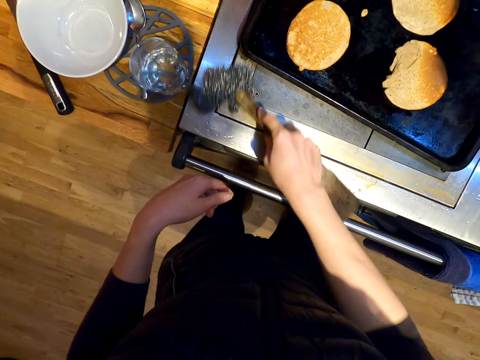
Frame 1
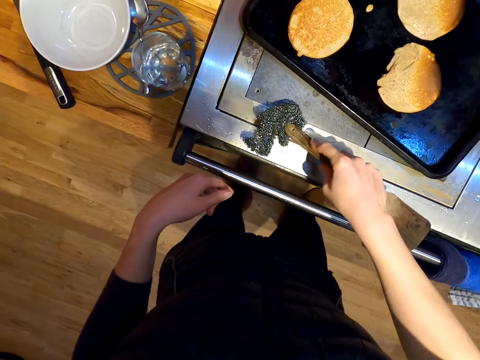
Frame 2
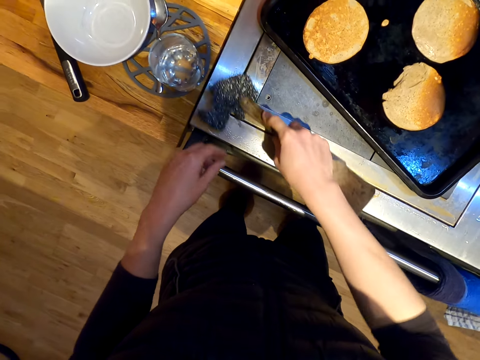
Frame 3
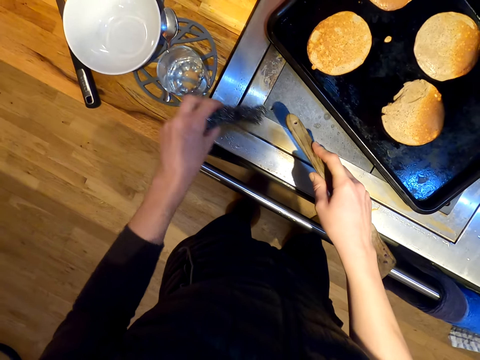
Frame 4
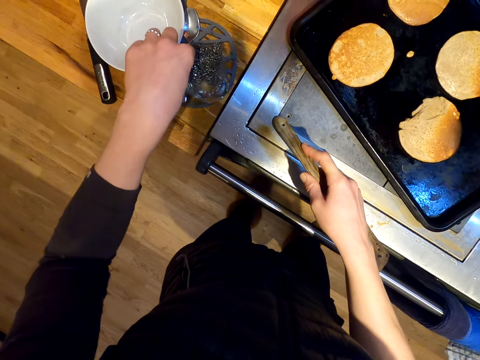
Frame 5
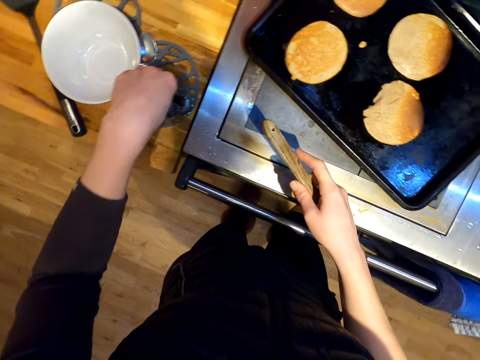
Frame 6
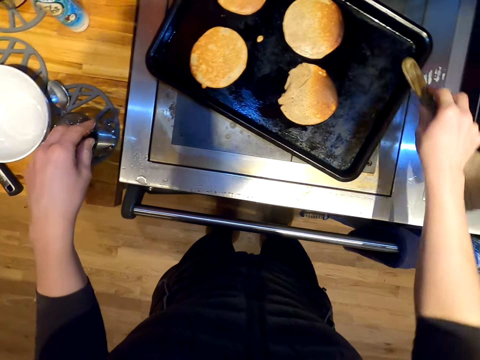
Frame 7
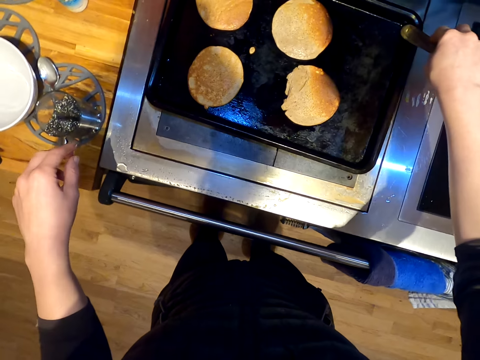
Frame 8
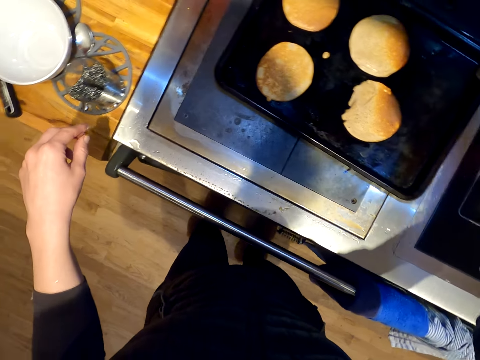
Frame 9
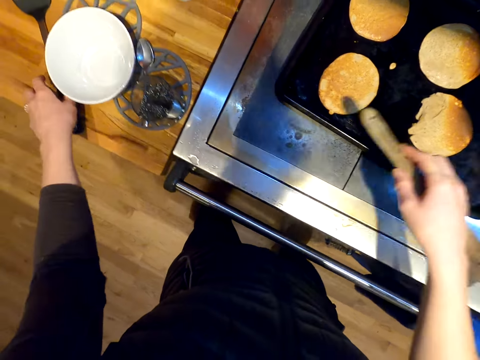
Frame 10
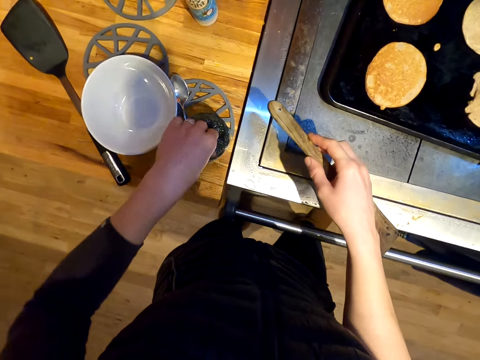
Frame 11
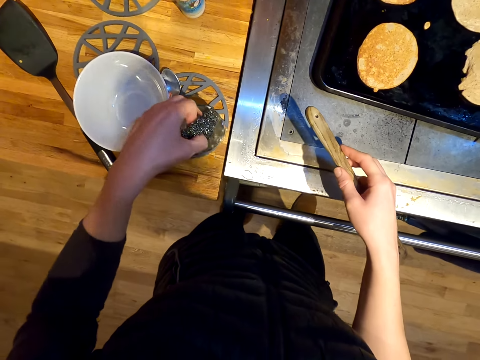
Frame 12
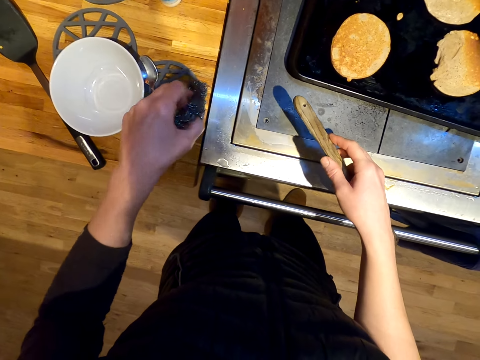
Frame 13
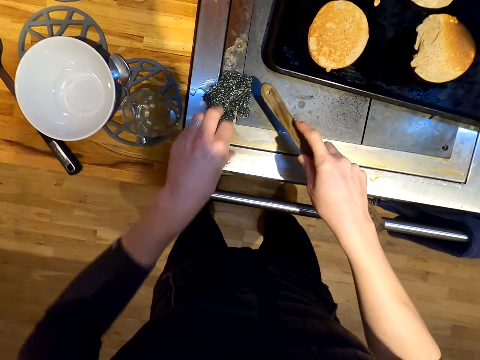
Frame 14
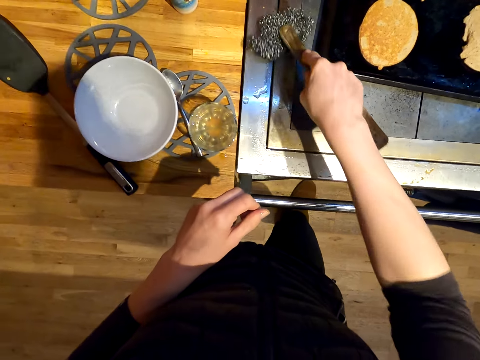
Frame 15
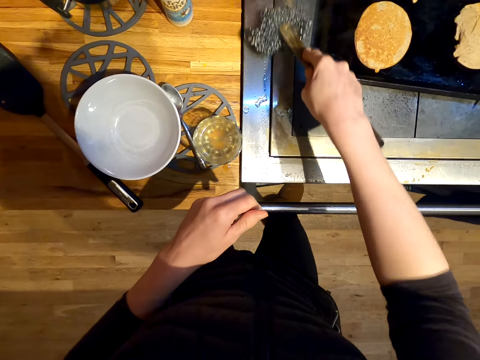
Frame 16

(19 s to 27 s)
The camera wearer puts the washing wire aside. They push the cooking tray. They pick the cooking wire. They clean the gas stove.

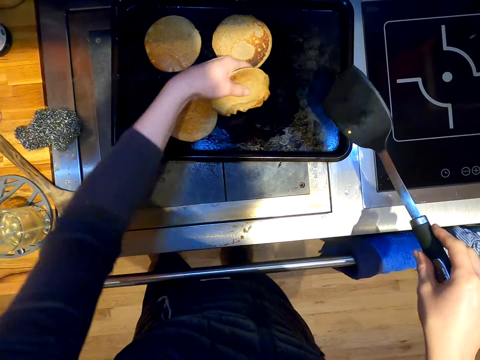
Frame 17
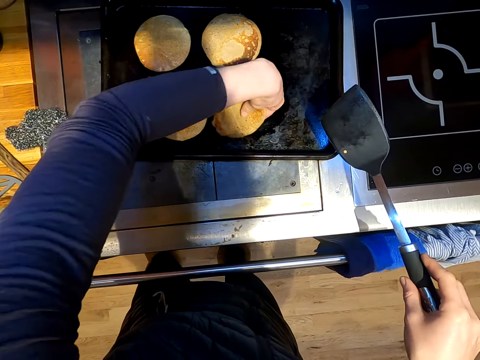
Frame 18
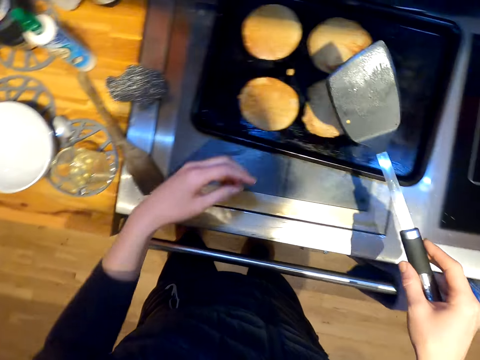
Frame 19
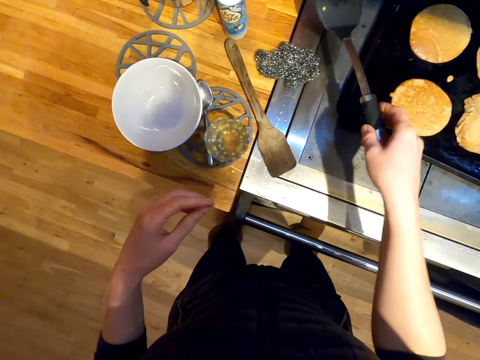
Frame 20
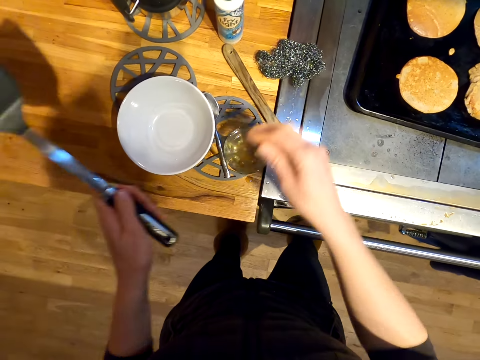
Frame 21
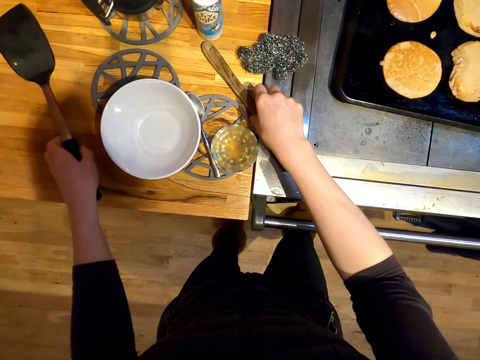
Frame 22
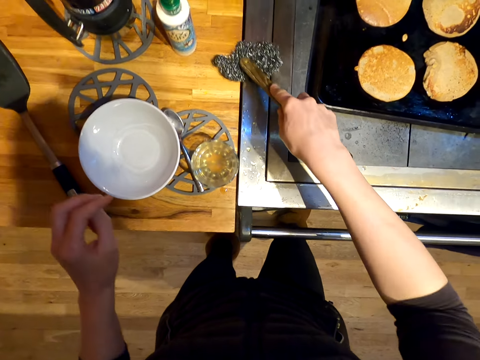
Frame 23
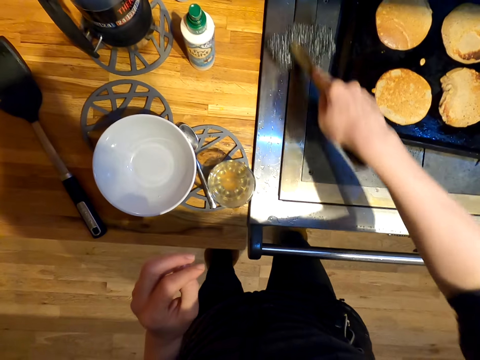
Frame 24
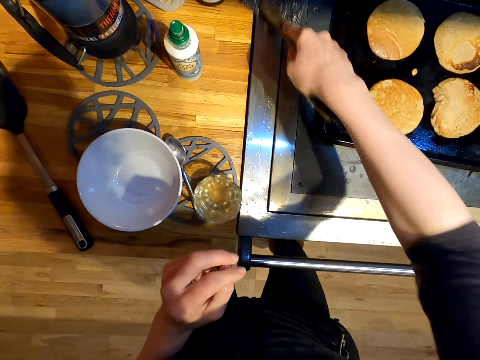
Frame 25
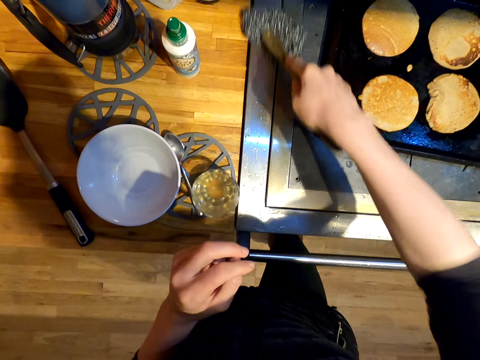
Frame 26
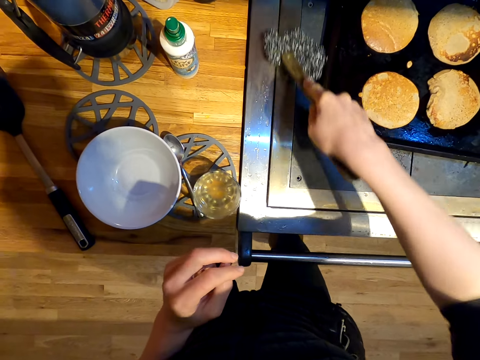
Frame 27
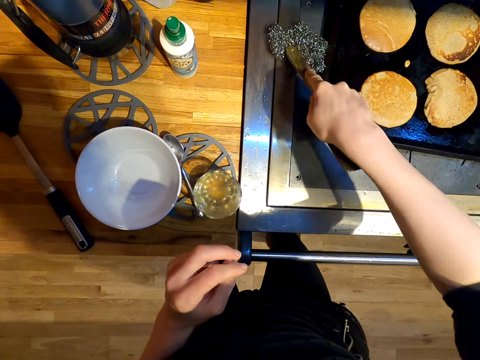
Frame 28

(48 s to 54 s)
The camera wearer puts the spatula on the table. They continue to clean the electric cooker or gas stove.

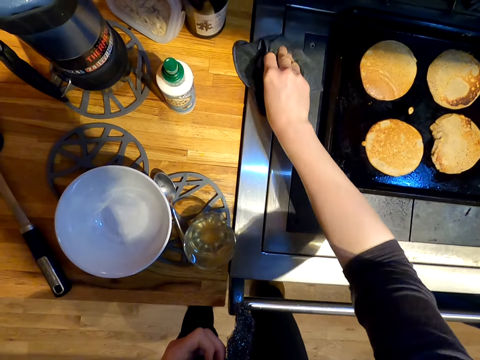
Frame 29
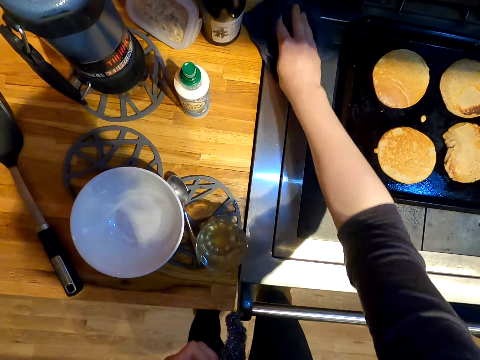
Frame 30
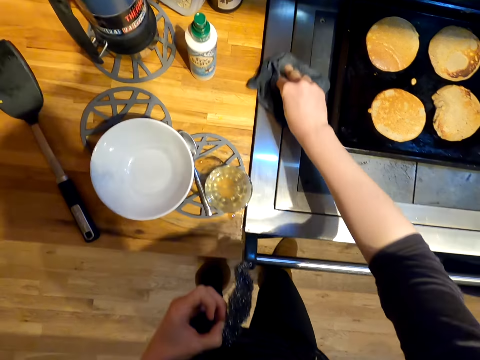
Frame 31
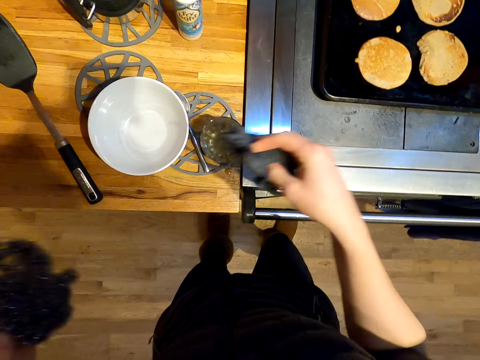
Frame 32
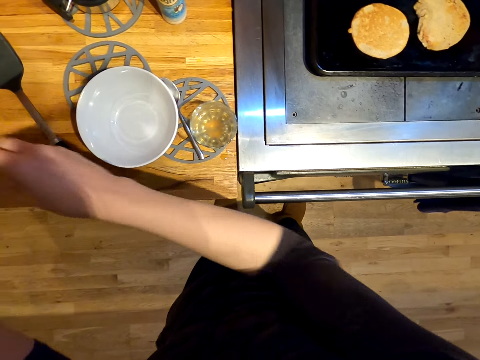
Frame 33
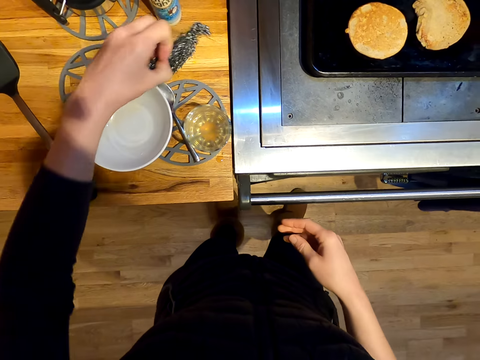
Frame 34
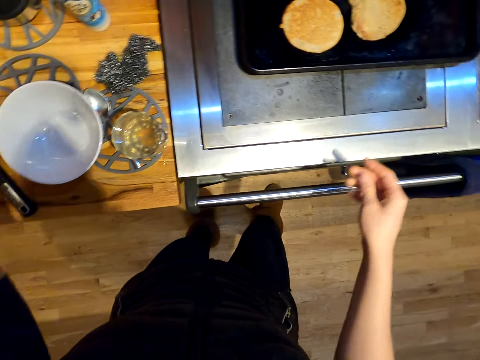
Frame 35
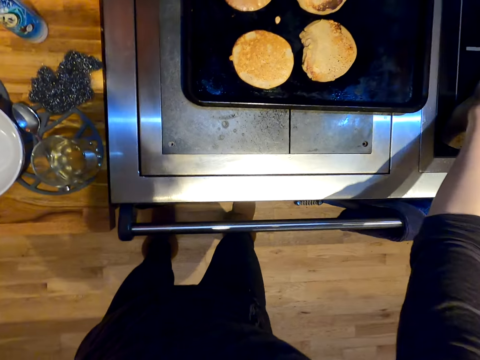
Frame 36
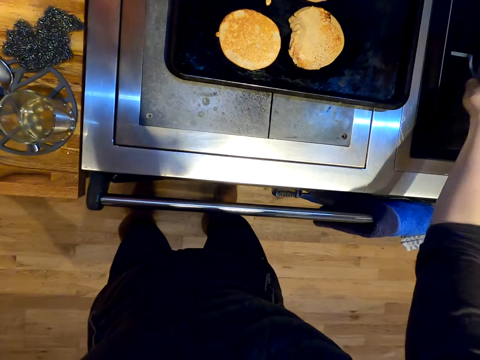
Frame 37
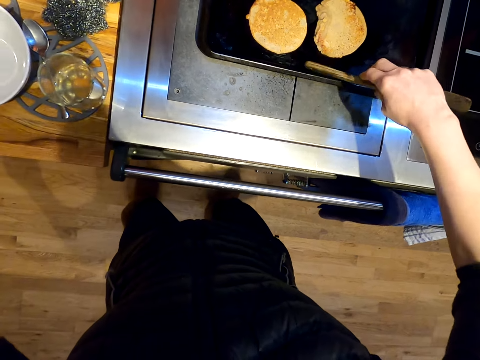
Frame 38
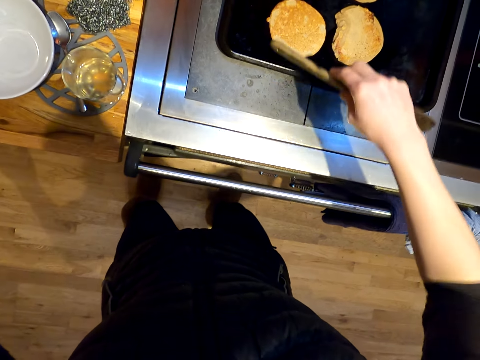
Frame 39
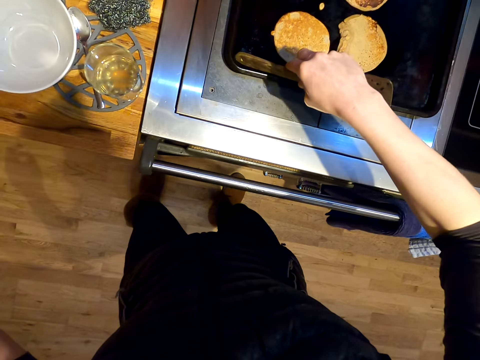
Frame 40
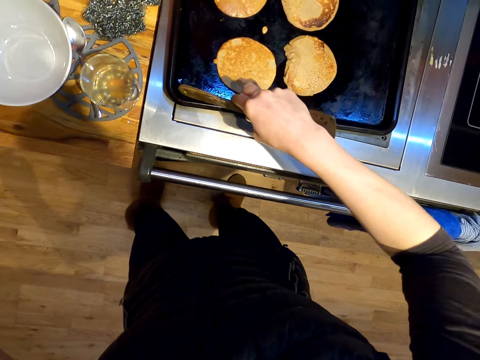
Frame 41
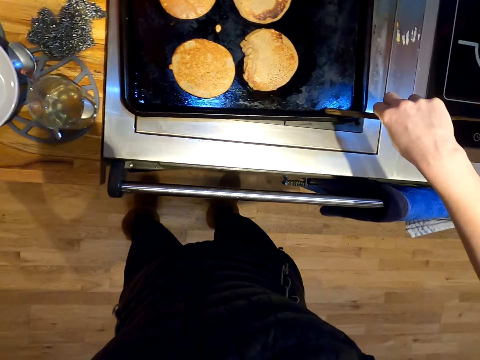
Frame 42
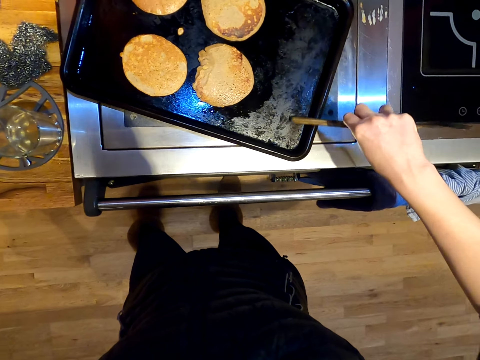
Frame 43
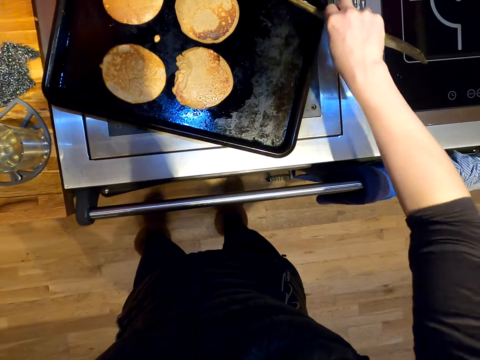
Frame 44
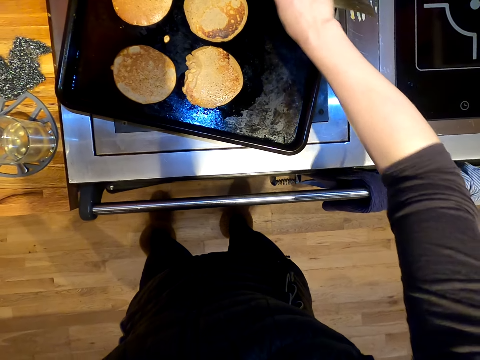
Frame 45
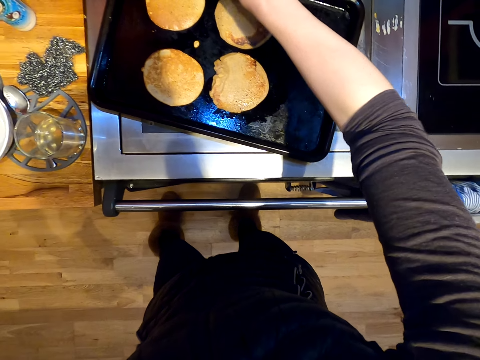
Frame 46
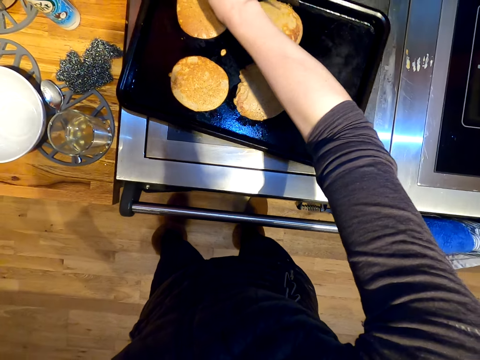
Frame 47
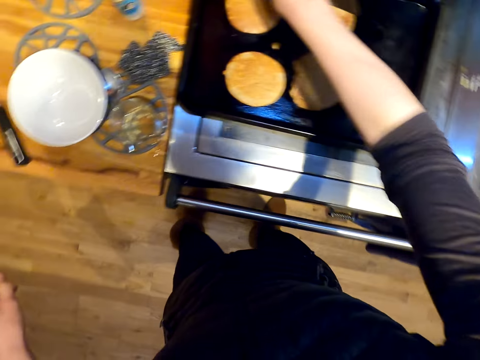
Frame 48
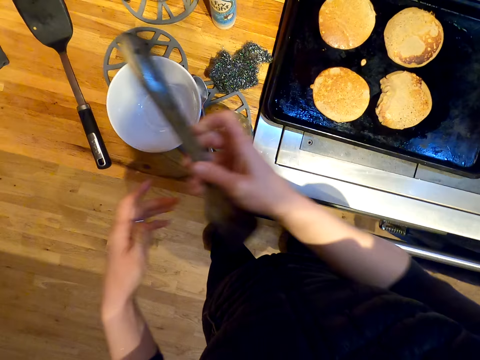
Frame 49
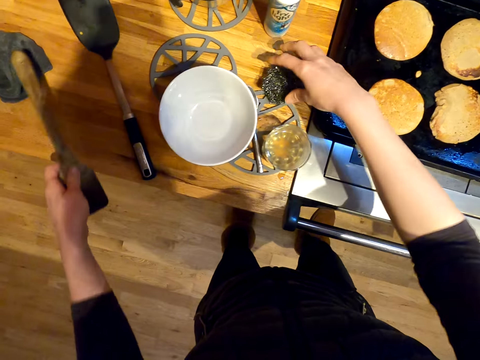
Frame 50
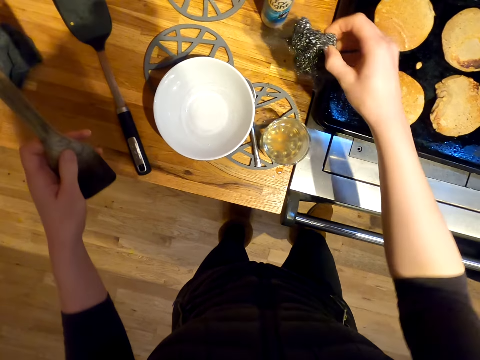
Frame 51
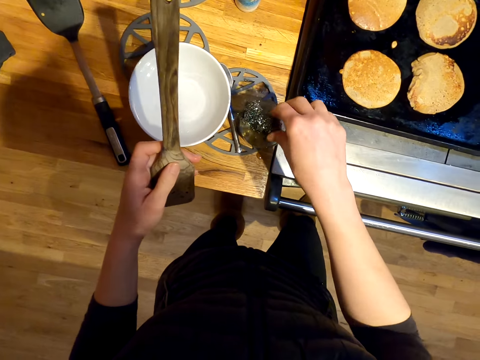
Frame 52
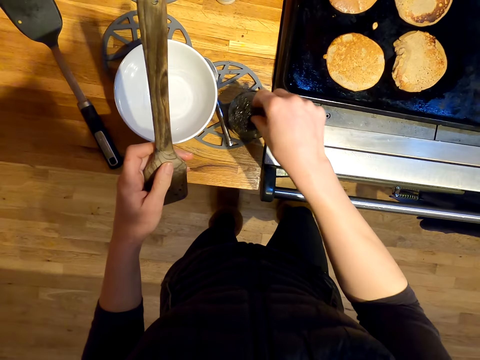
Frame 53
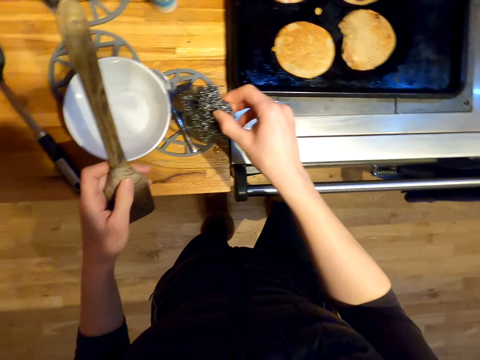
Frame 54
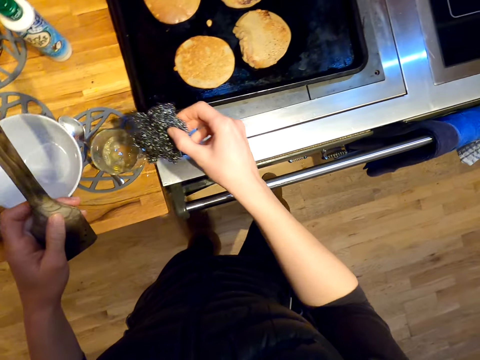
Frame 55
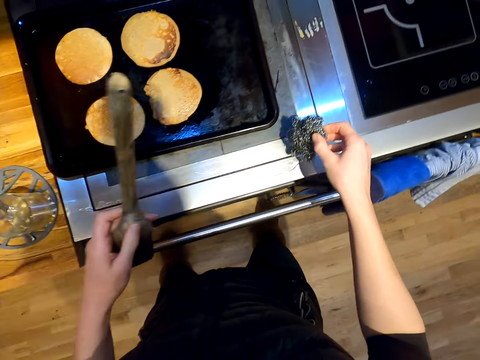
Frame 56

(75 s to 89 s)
The camera wearer throws the kitchen cloth. They pick the cooking stick. They push the cooking tray. They pick the washing wire.
